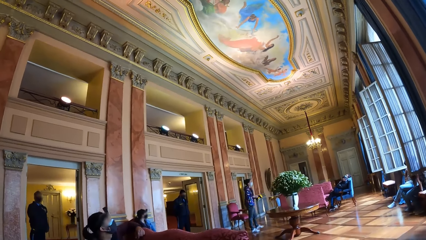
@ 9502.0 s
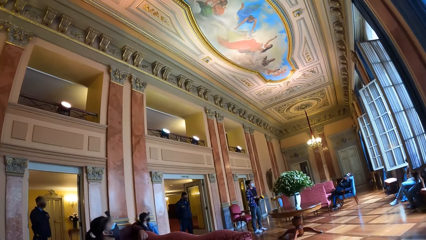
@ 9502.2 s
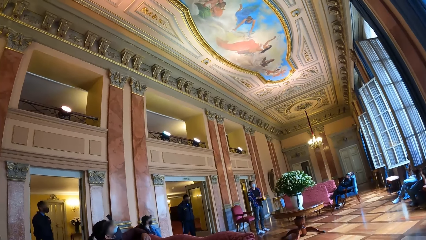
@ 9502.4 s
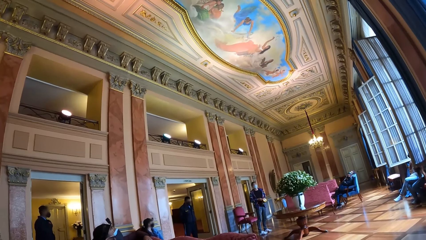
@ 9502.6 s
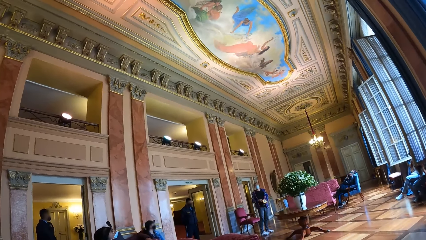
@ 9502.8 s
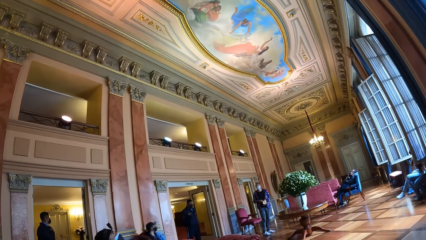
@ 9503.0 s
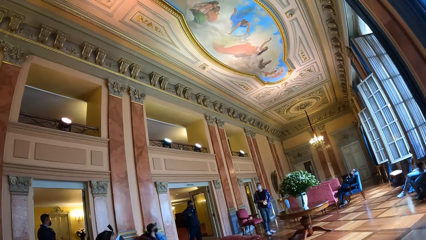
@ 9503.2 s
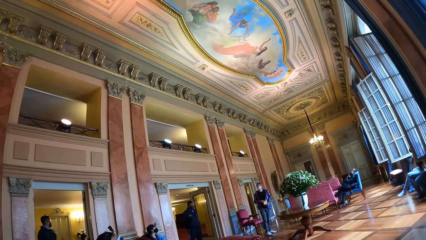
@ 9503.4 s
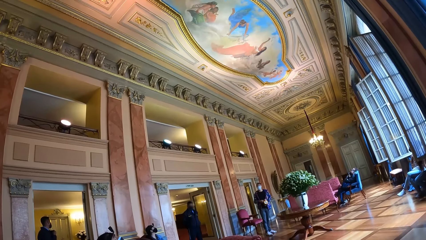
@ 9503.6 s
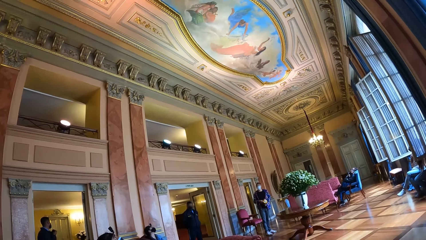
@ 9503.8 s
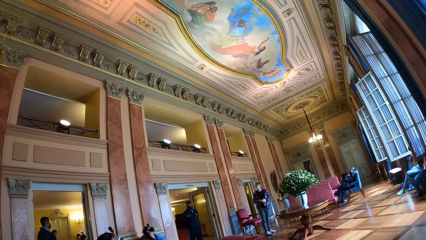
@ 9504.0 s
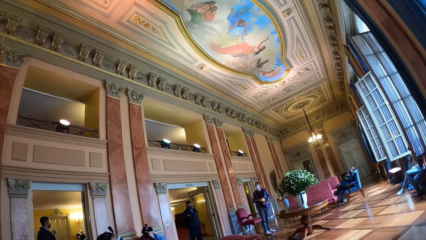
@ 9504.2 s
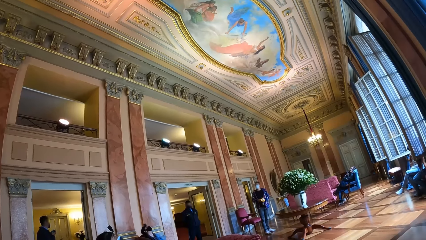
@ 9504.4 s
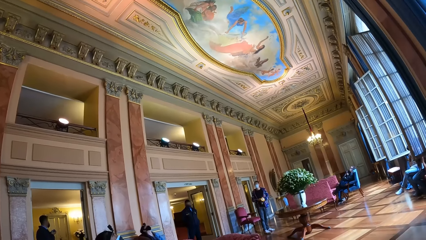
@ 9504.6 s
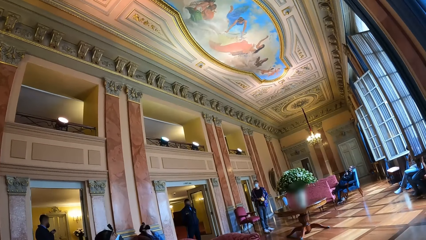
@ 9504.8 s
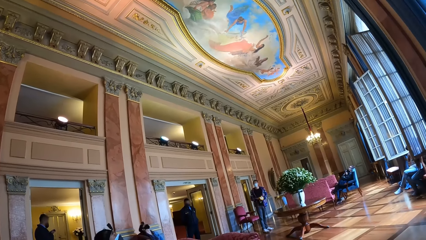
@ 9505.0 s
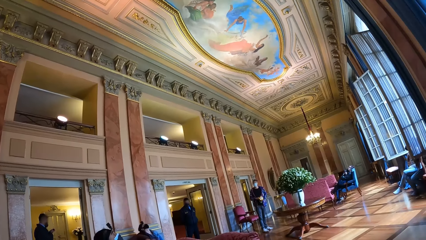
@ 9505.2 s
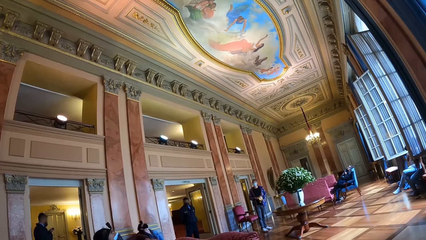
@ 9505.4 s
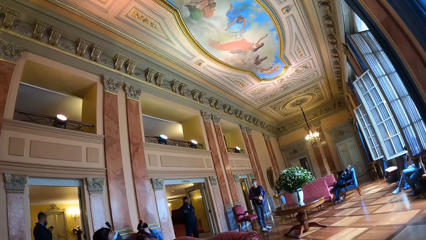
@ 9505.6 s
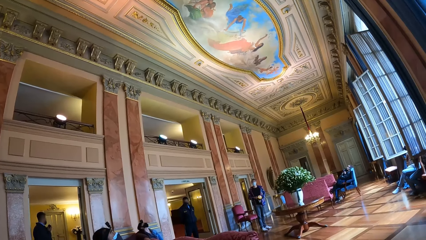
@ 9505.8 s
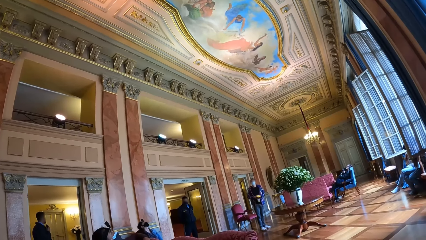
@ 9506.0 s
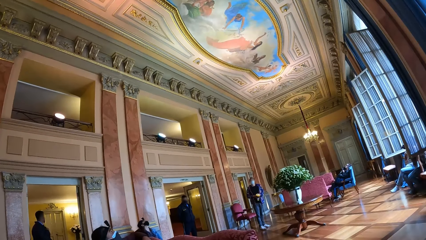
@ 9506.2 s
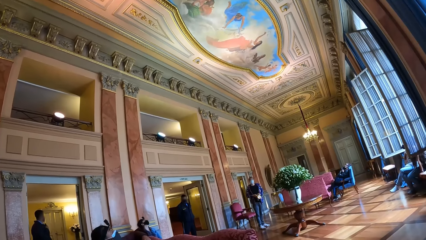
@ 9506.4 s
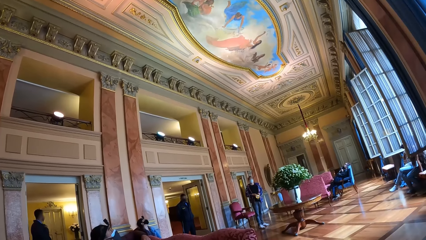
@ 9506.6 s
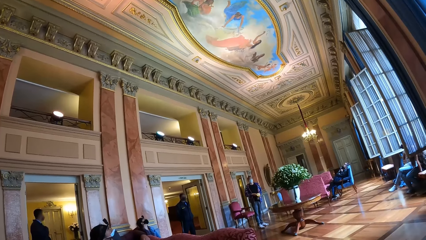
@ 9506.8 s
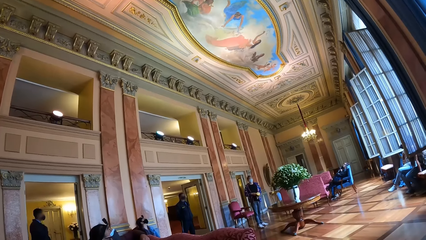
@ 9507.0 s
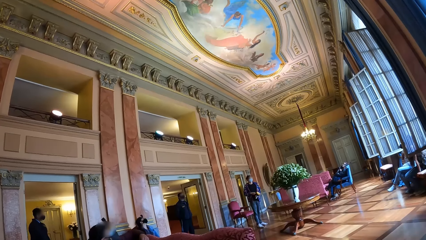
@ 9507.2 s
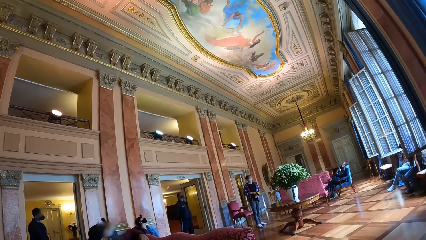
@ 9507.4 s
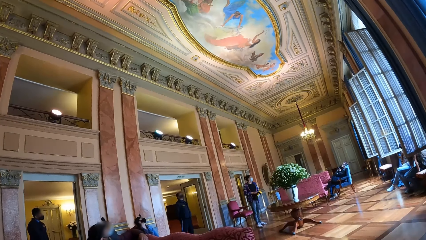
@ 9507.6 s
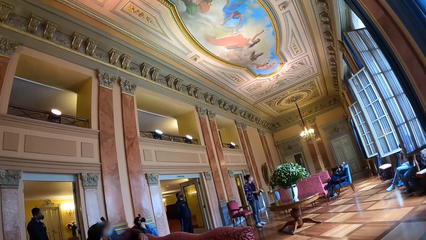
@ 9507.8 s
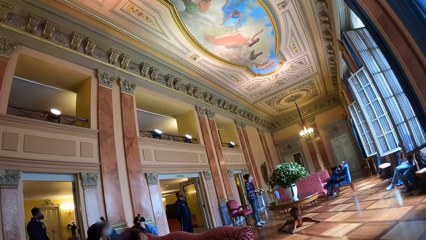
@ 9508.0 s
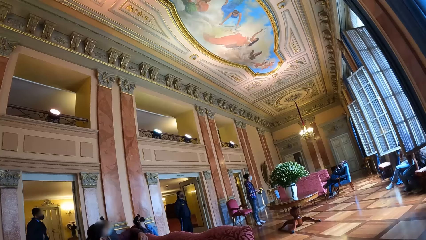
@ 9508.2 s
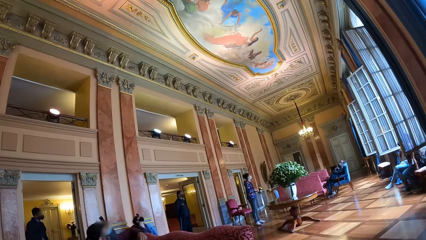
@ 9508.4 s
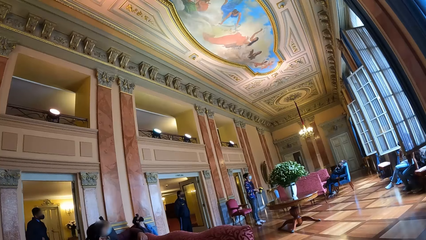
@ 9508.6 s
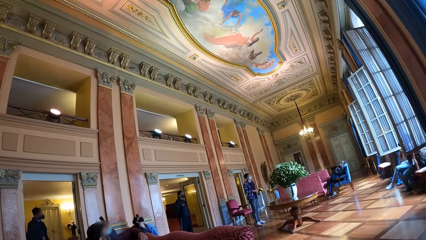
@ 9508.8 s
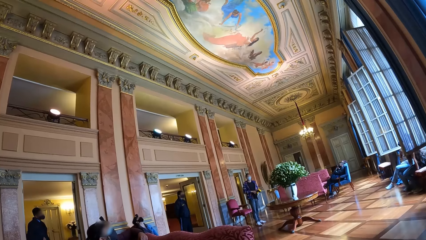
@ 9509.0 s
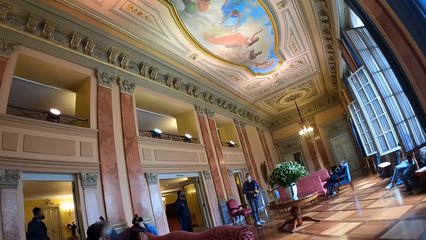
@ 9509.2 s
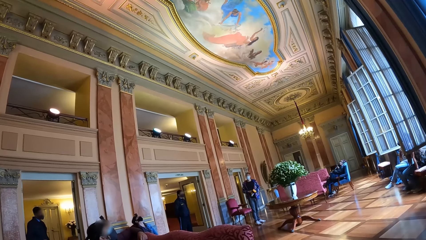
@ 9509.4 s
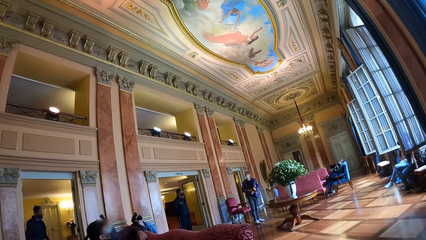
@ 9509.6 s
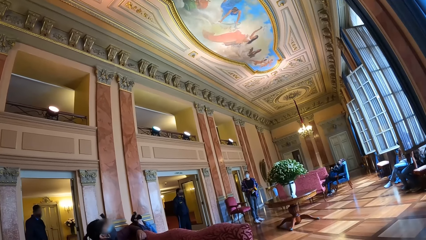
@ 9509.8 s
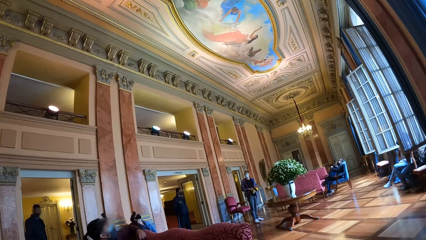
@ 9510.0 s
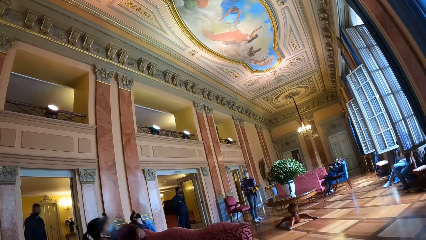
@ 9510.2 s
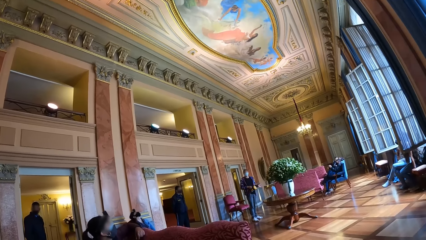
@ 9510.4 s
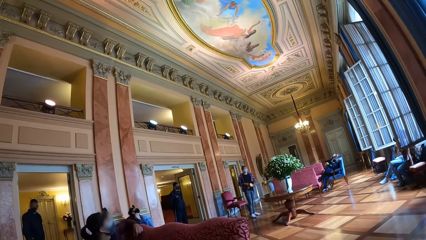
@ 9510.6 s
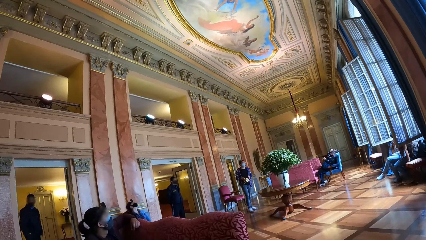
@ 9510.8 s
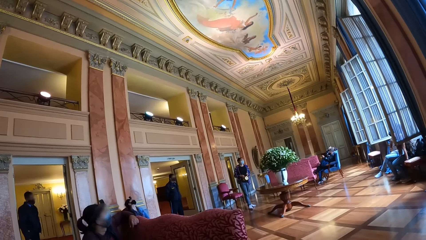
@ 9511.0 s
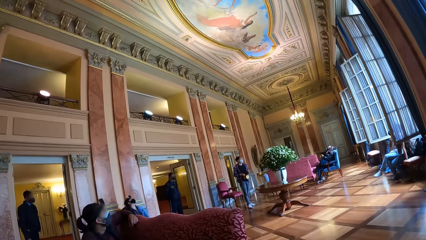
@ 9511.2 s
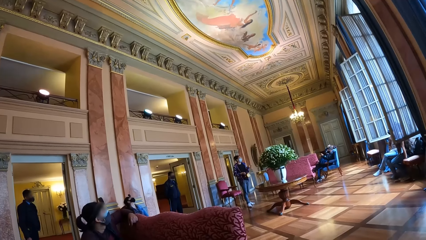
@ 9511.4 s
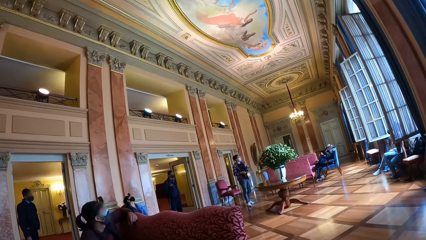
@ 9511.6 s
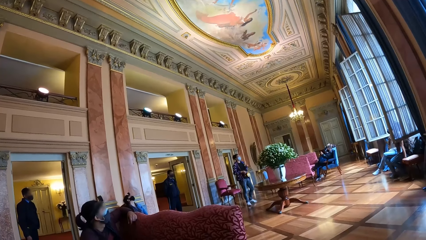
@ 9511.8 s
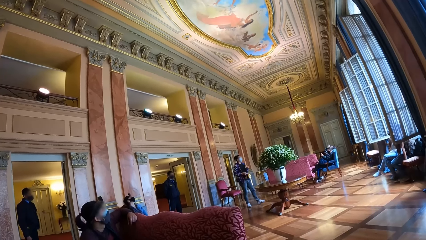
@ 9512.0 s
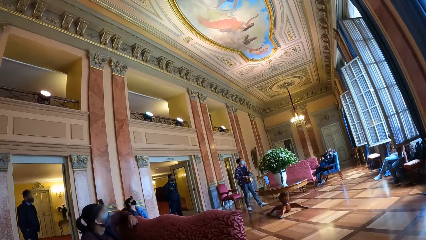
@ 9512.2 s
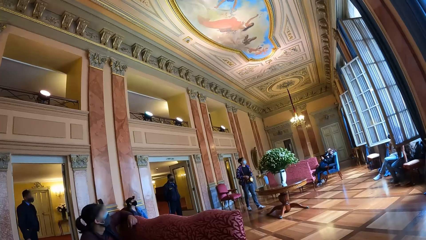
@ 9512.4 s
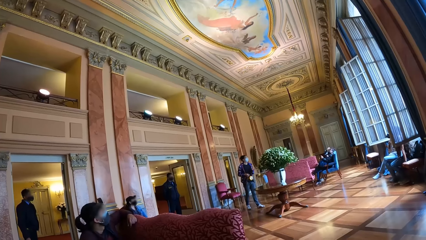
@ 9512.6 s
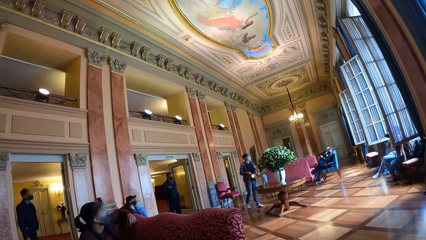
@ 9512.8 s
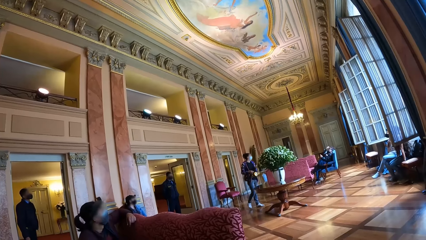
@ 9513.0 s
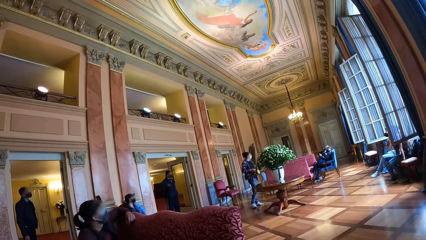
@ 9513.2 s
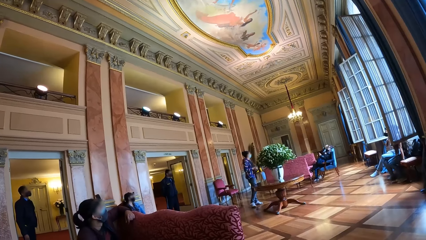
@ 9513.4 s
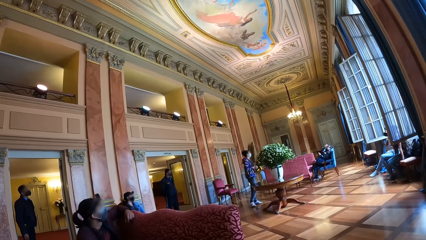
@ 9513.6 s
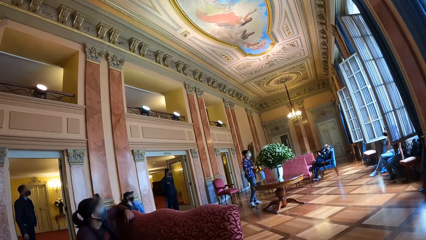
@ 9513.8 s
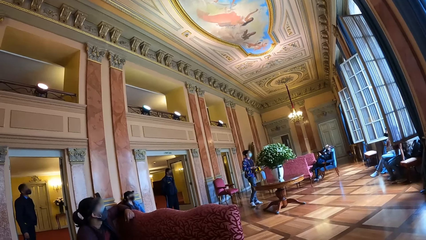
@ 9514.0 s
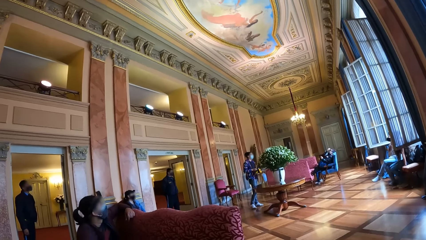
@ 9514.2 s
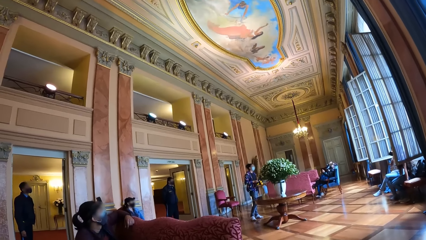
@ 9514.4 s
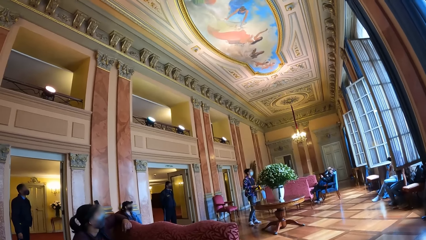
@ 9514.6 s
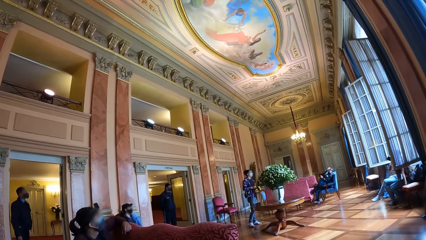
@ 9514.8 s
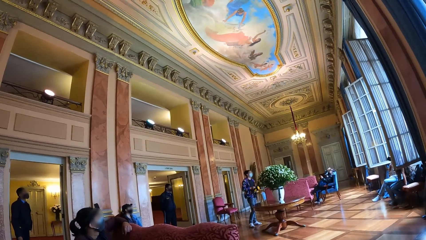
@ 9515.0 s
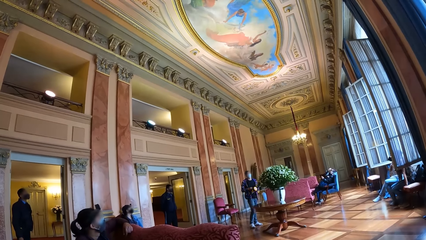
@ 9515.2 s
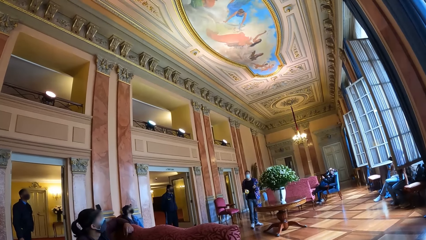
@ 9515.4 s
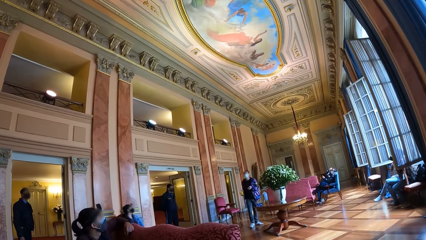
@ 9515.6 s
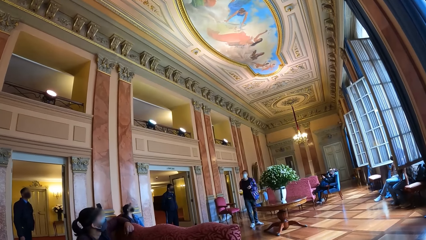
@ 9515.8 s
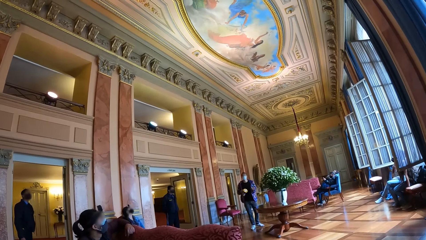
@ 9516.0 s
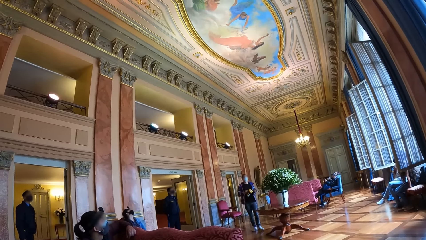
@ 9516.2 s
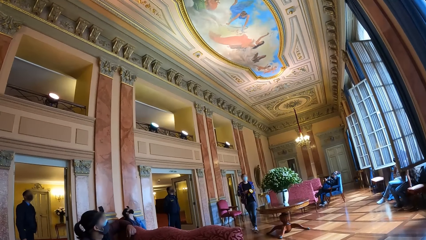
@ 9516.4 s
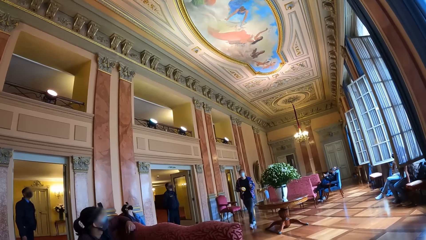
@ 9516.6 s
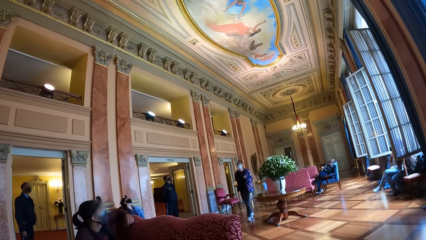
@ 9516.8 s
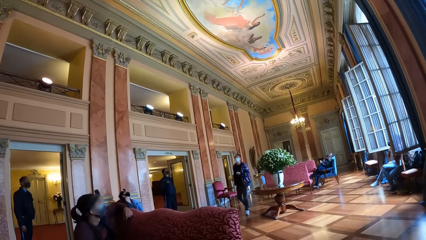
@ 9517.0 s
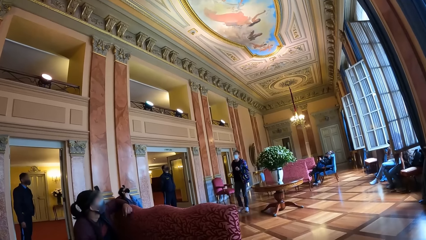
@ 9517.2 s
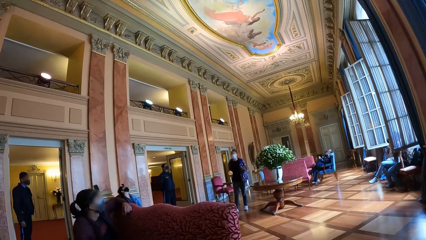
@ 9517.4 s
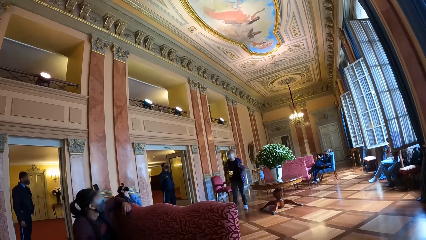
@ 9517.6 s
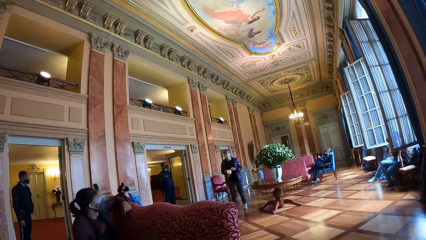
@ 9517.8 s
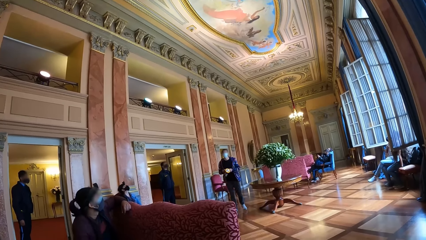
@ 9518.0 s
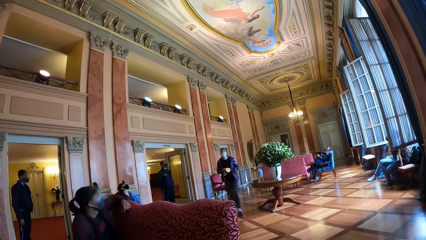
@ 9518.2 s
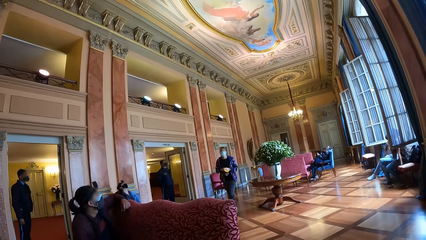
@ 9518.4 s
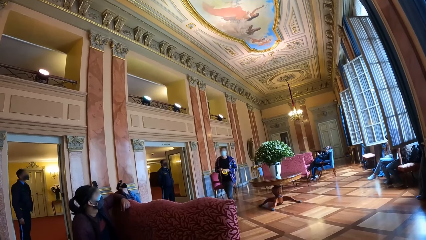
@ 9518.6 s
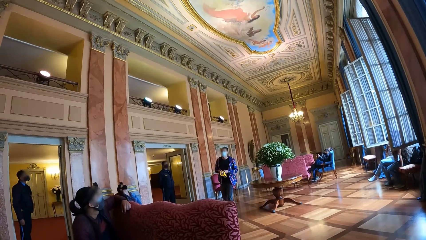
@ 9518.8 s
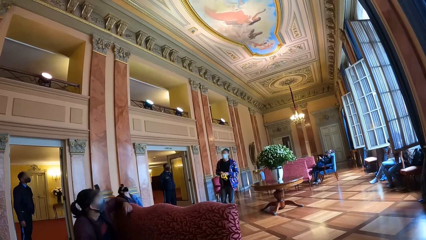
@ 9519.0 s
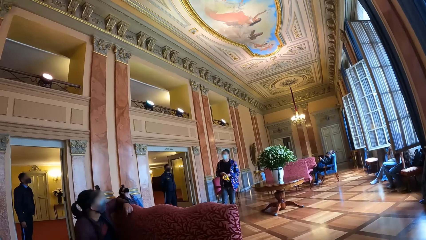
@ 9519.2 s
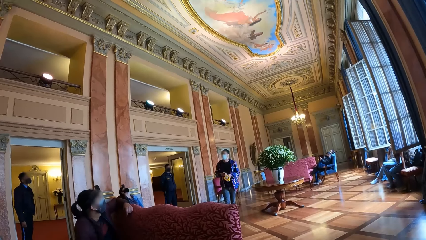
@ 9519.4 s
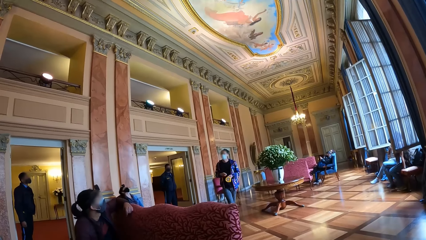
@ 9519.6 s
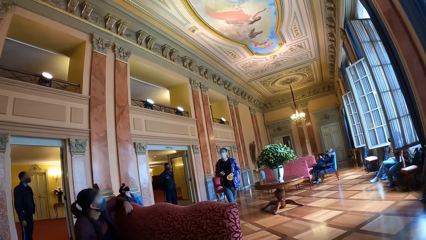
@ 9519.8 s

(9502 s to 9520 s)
The camera wearer looks at a man. The man passes the torchlight in his right hand to his left hand.
